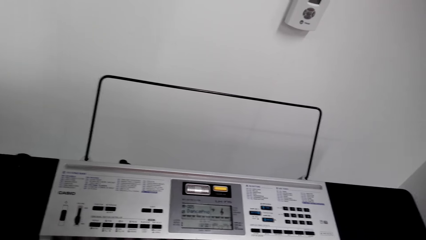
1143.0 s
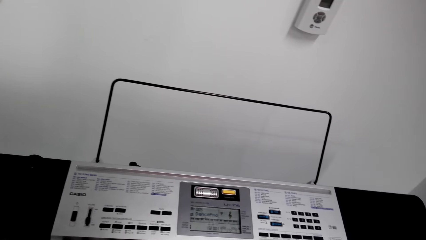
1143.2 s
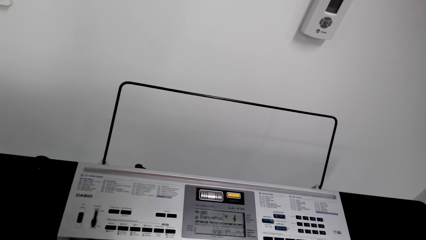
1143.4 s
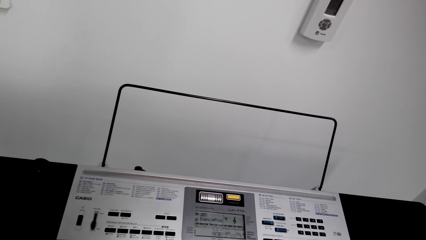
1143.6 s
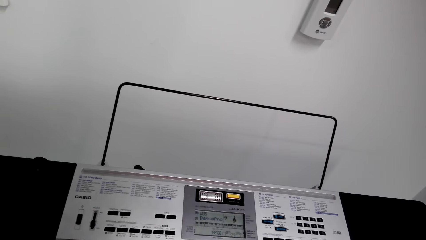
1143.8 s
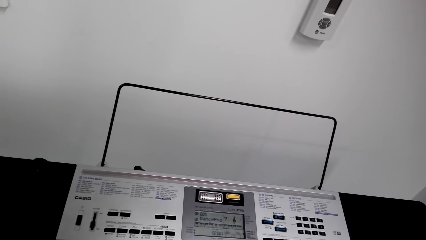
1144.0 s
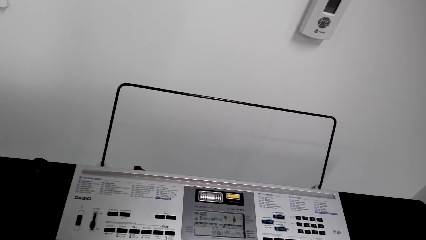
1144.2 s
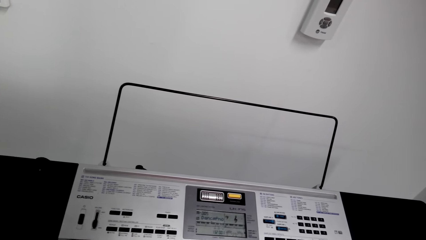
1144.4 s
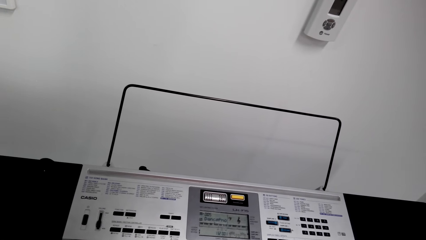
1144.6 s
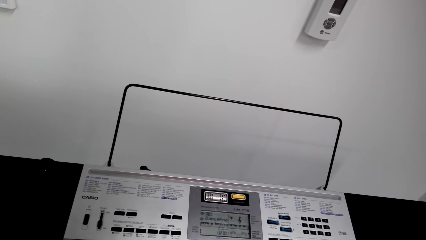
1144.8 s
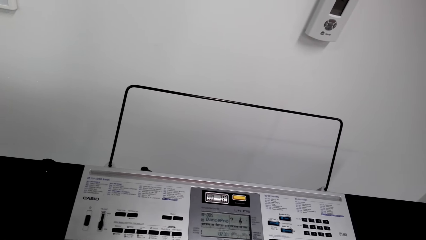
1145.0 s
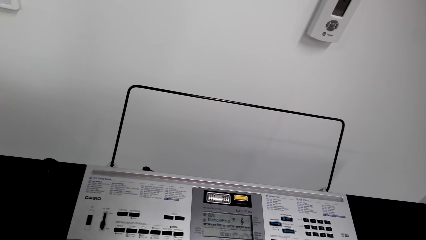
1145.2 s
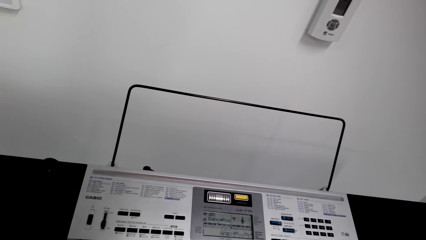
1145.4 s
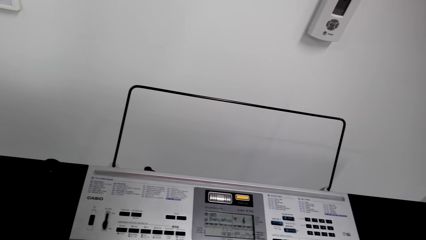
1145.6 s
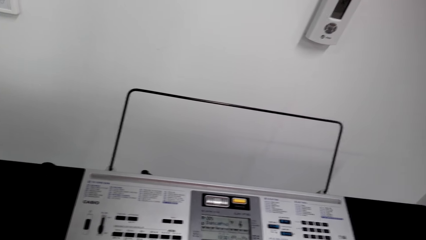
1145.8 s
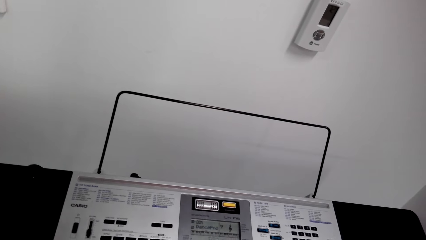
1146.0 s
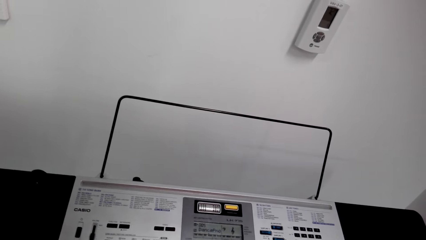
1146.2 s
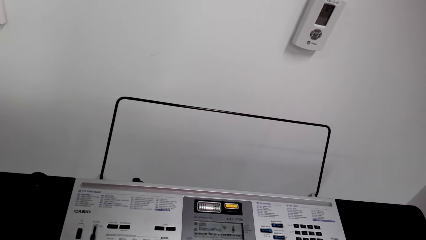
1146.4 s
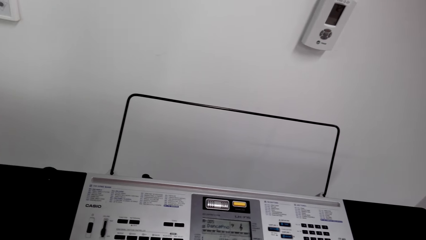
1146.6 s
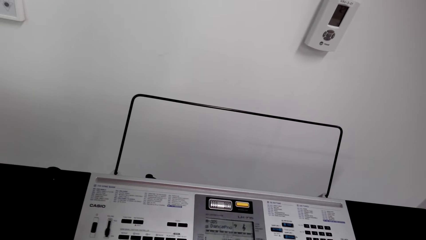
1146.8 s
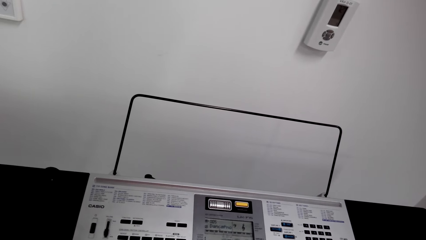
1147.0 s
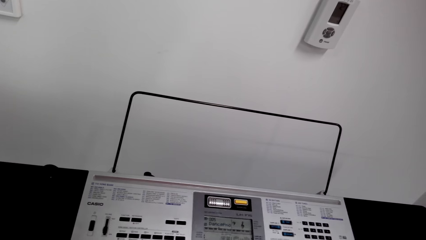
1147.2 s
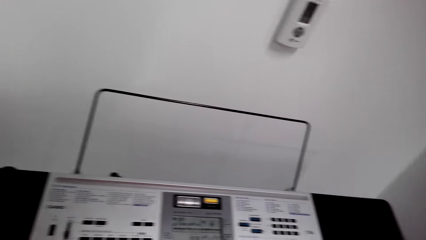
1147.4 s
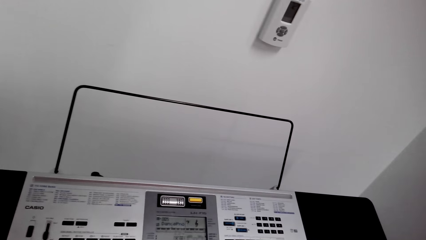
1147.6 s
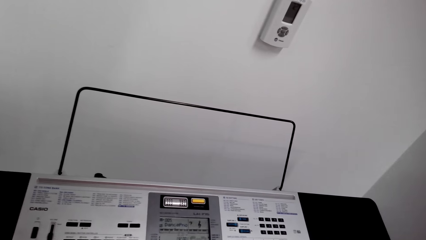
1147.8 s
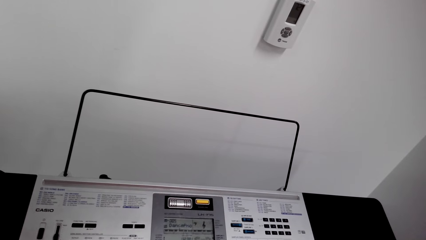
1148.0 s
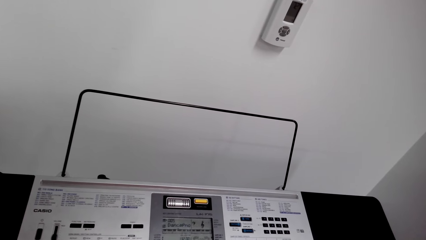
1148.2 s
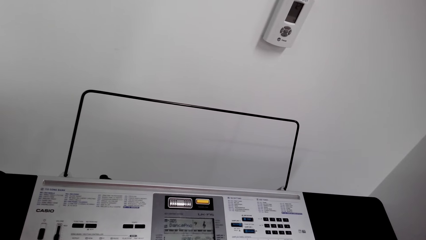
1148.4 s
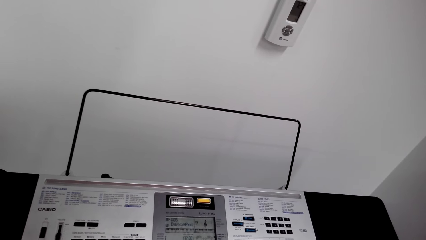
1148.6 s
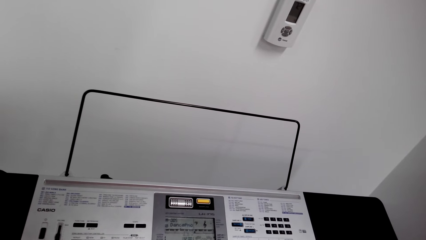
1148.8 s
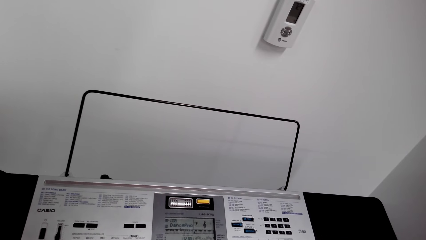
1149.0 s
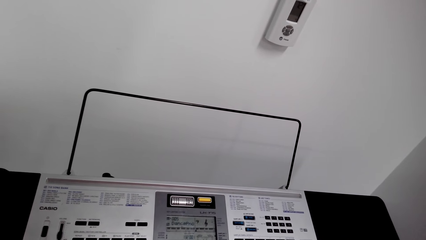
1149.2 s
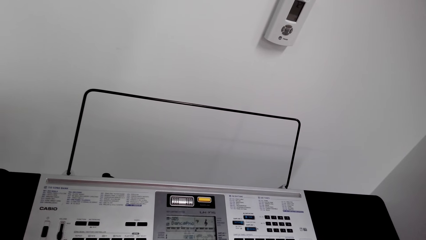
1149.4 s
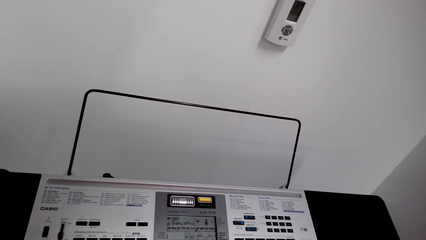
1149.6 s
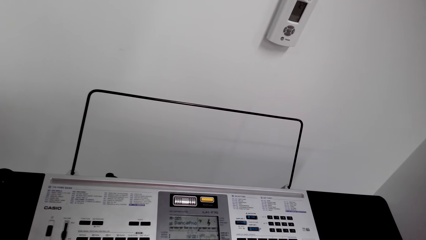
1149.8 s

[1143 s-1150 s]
The camera wearer plays the piano.

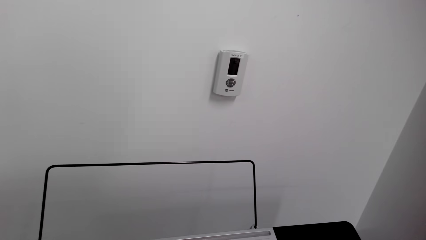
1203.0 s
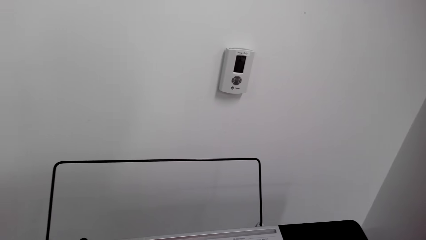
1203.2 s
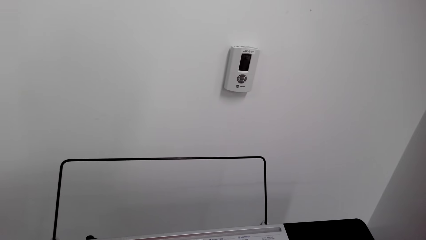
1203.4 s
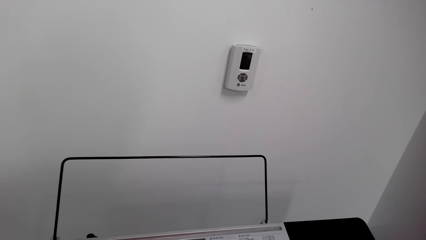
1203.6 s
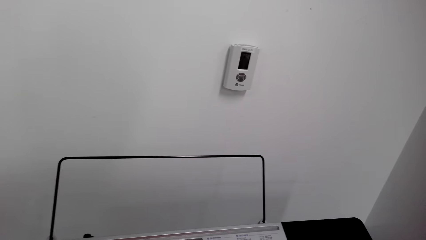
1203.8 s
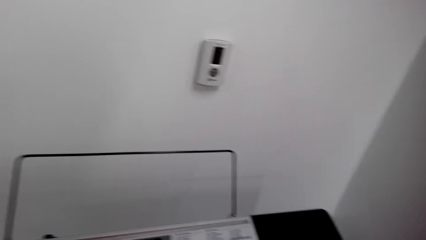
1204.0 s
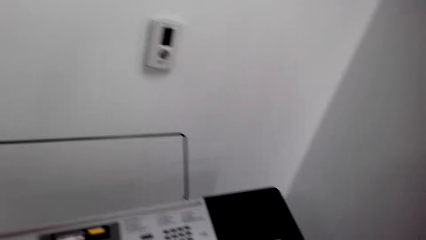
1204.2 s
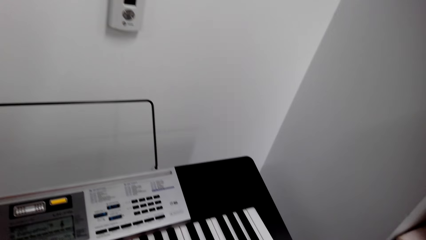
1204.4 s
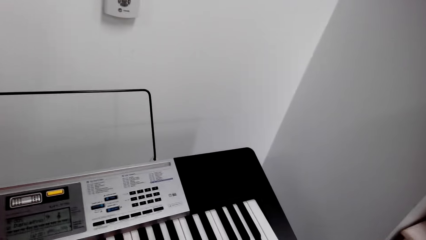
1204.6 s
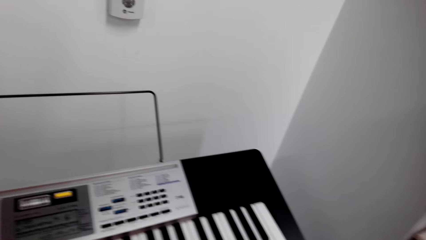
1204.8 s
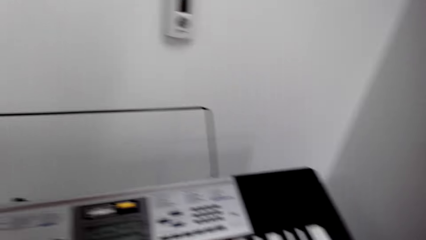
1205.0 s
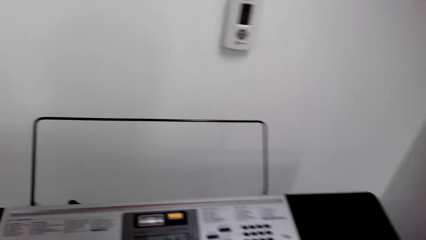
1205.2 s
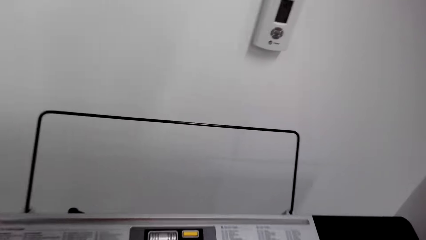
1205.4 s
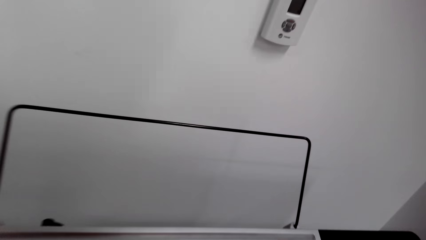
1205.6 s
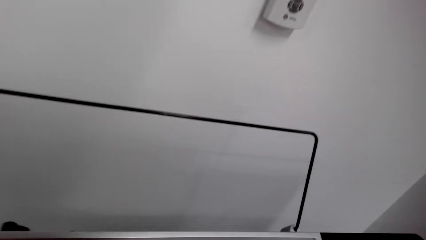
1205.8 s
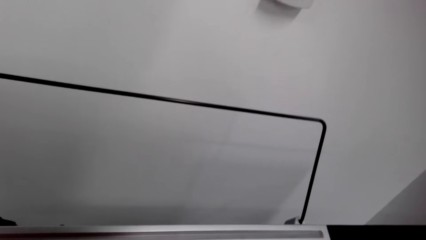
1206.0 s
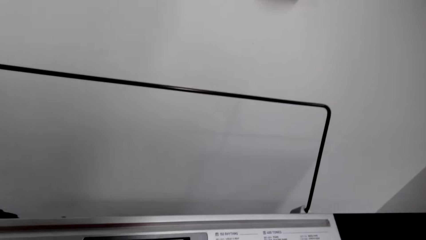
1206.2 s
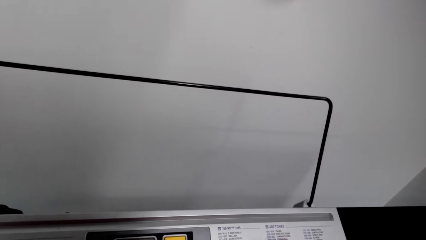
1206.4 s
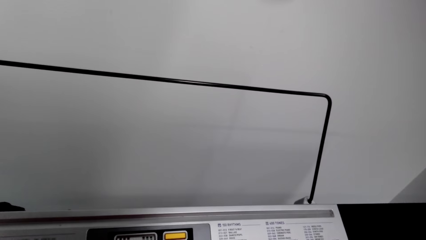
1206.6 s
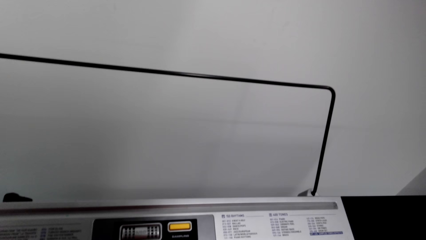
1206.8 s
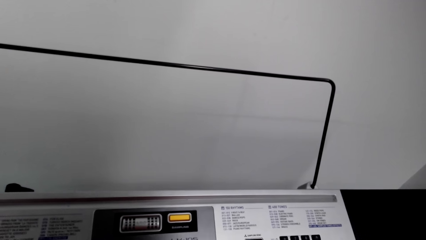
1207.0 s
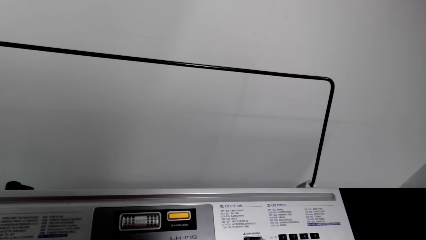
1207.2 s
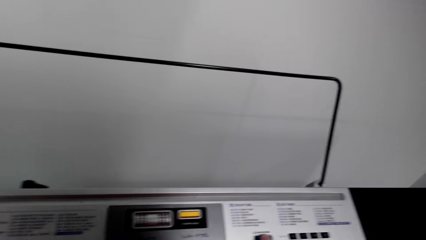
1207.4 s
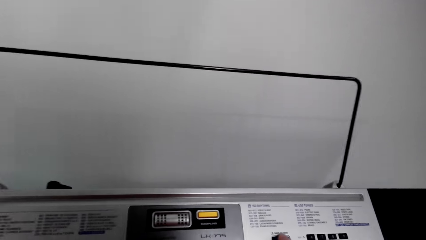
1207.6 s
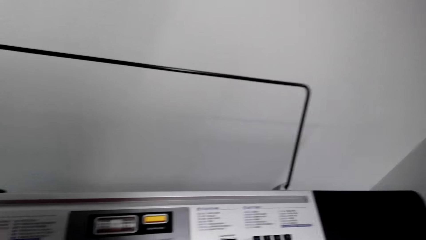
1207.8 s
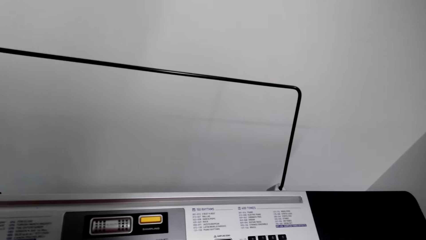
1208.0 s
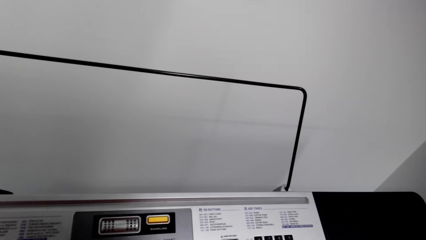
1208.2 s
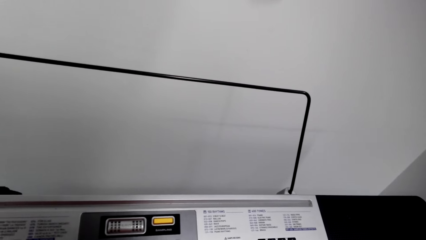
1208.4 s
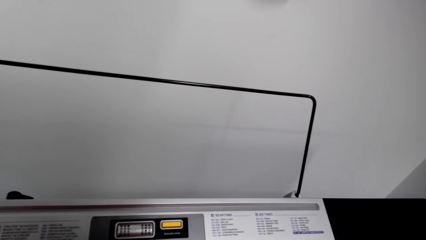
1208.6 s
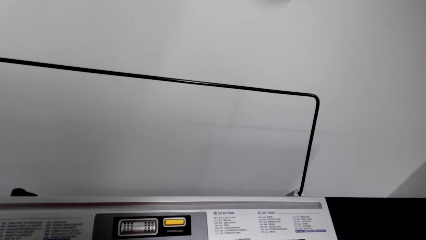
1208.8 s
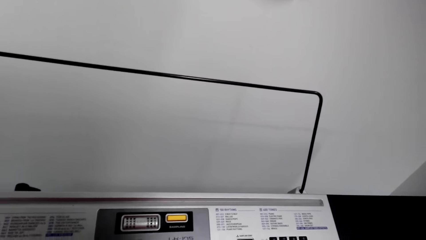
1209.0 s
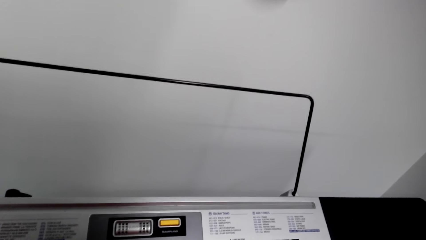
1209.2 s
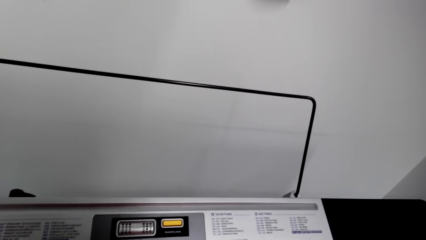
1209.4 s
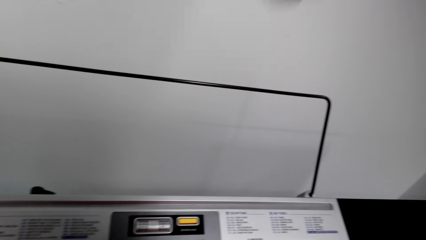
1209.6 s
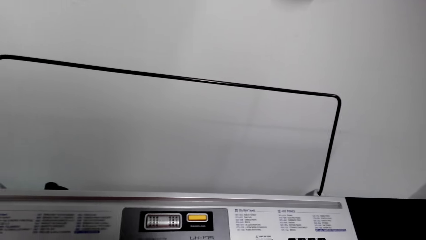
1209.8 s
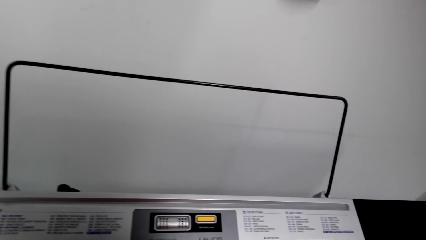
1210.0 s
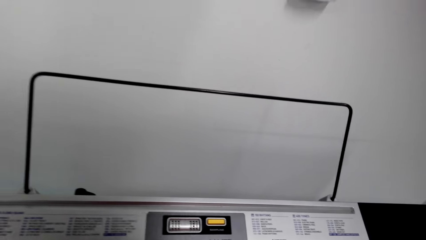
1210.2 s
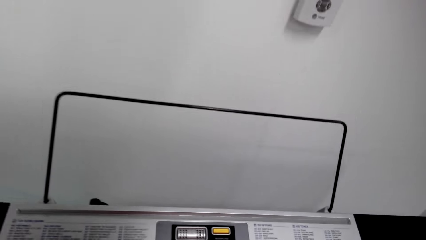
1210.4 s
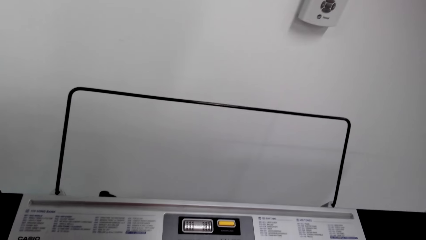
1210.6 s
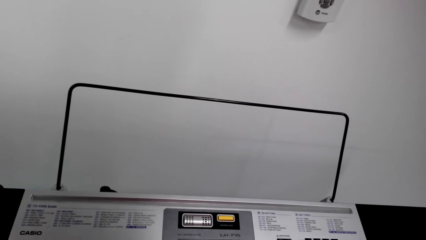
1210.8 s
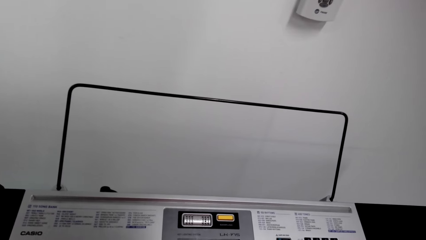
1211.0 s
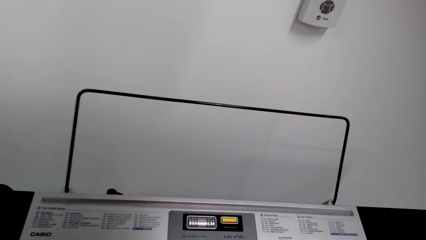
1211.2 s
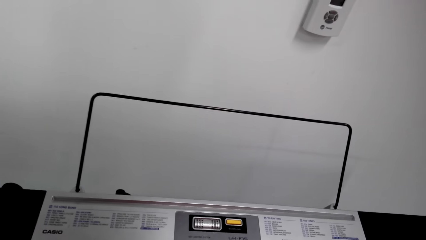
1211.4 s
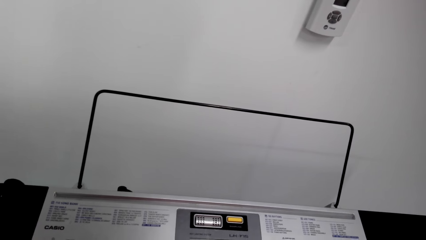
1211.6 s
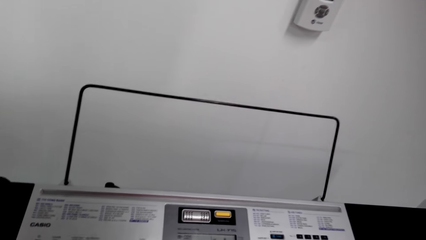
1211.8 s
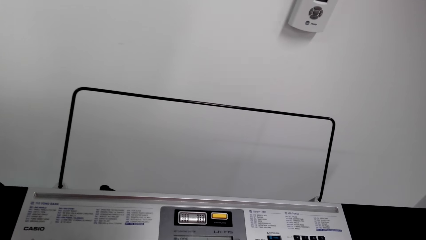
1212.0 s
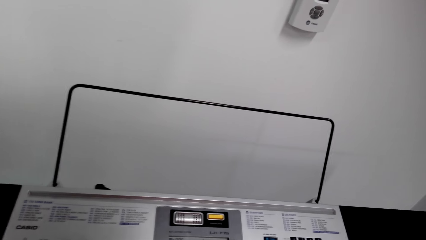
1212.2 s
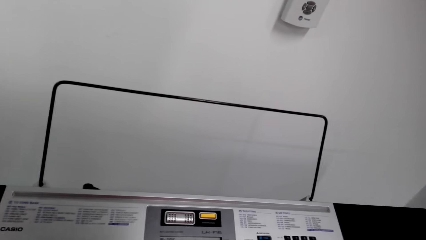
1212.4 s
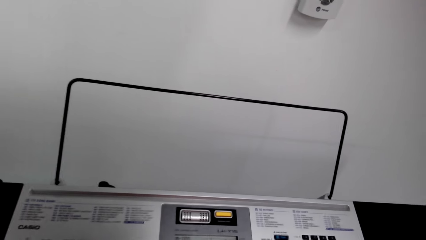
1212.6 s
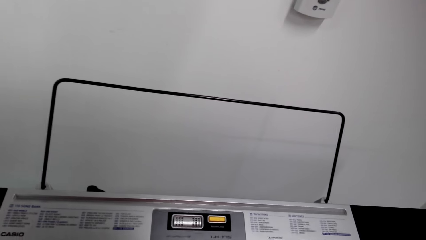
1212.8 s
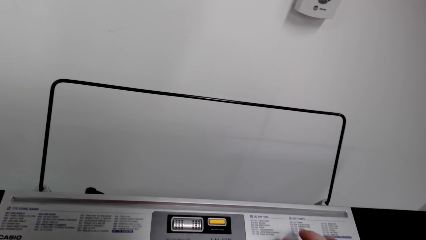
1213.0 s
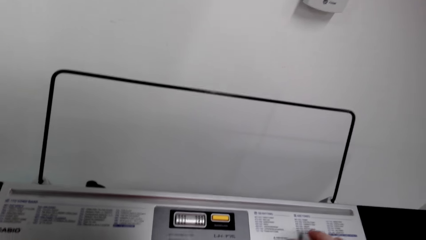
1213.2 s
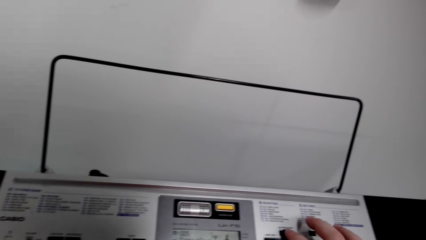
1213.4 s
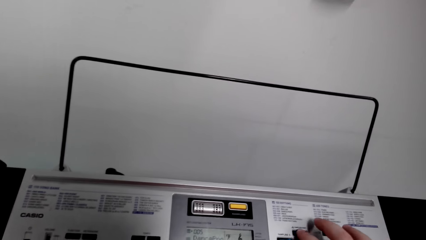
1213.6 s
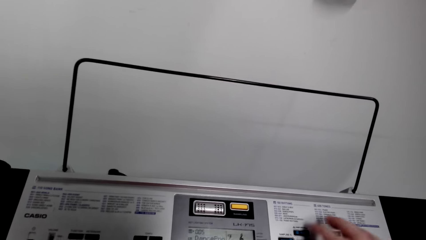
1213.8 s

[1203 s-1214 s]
The camera wearer looks around. They play the piano.
